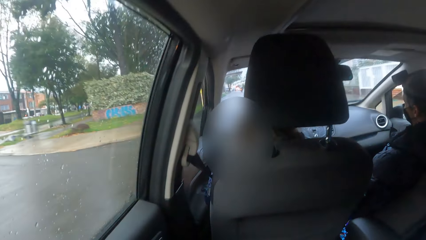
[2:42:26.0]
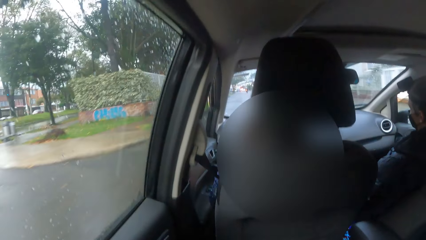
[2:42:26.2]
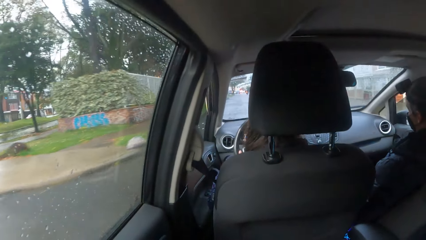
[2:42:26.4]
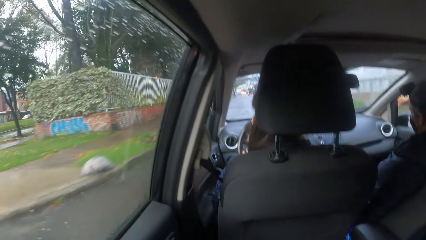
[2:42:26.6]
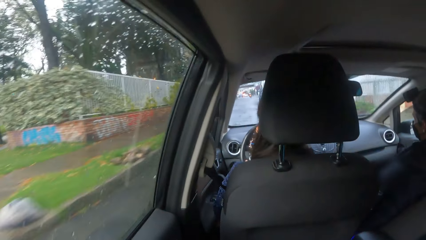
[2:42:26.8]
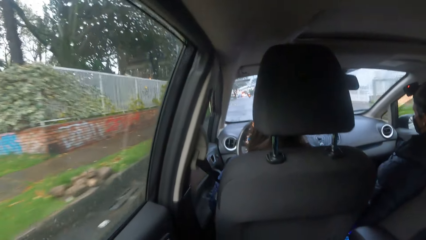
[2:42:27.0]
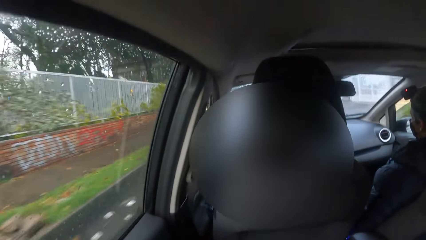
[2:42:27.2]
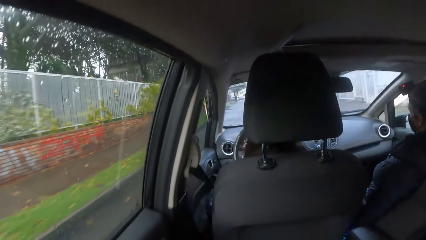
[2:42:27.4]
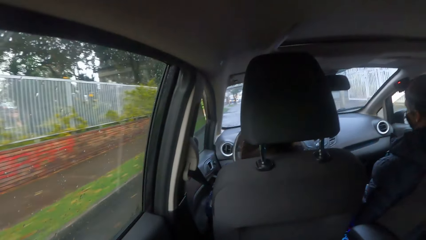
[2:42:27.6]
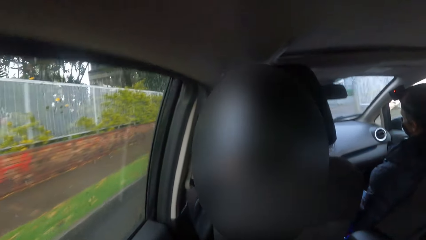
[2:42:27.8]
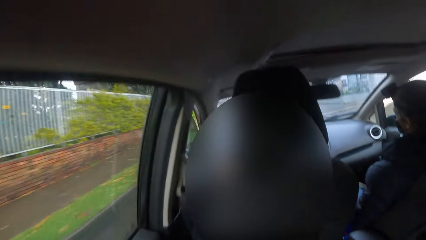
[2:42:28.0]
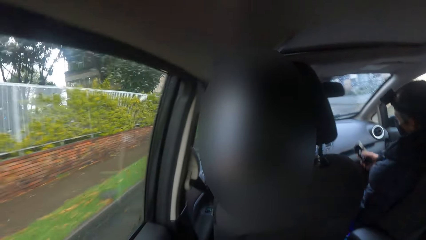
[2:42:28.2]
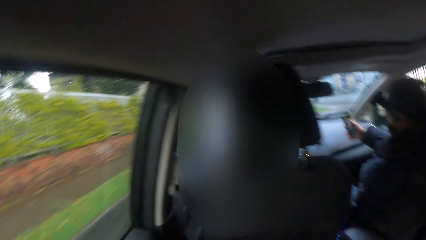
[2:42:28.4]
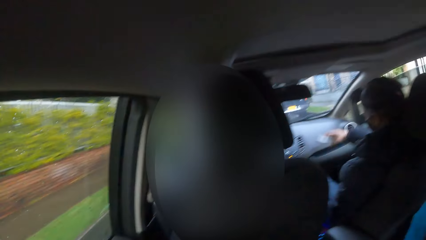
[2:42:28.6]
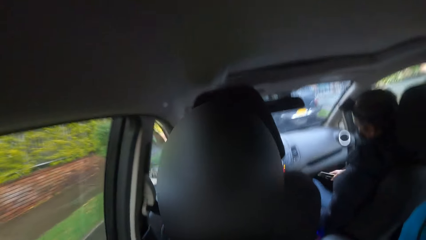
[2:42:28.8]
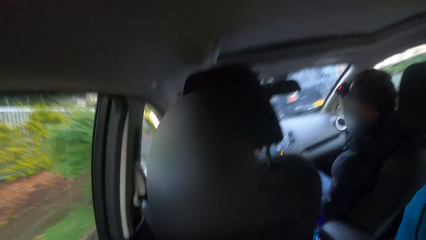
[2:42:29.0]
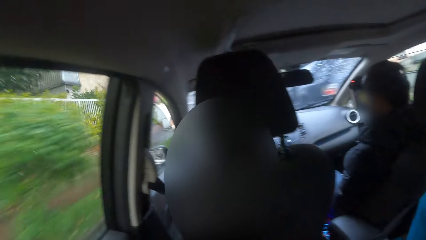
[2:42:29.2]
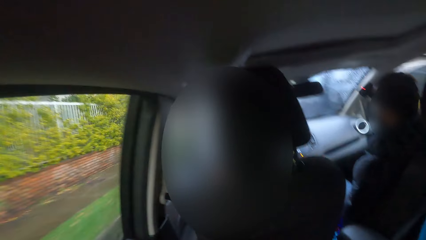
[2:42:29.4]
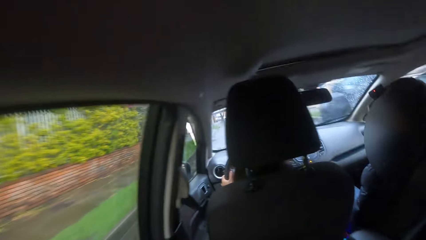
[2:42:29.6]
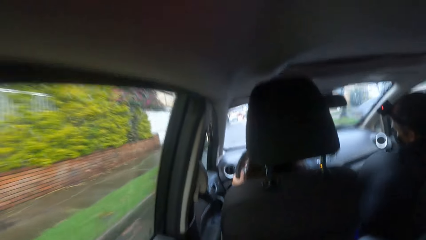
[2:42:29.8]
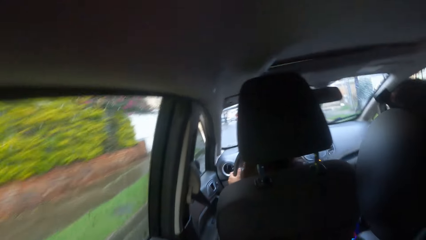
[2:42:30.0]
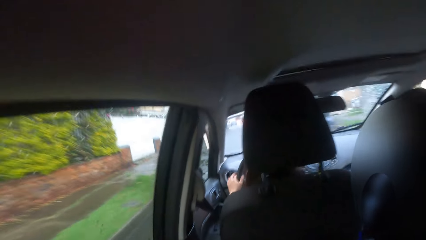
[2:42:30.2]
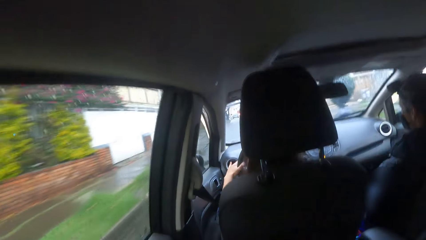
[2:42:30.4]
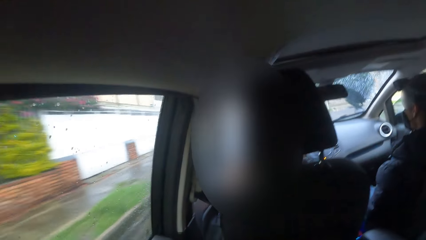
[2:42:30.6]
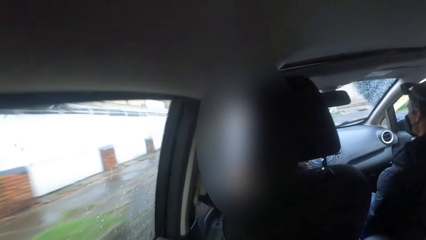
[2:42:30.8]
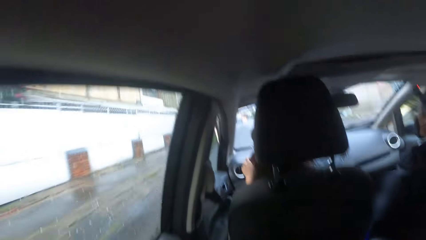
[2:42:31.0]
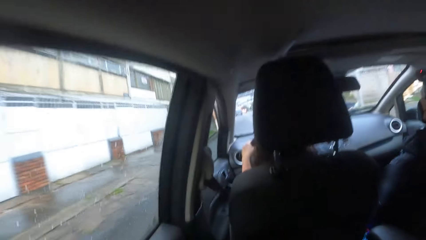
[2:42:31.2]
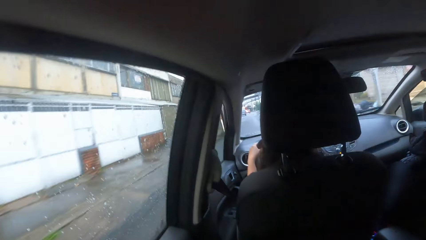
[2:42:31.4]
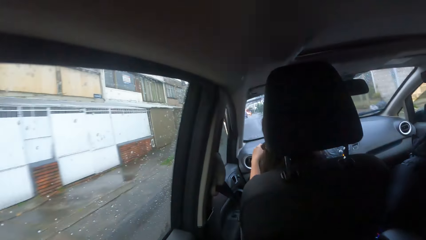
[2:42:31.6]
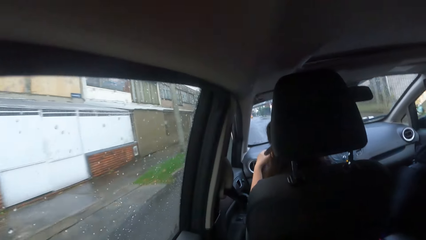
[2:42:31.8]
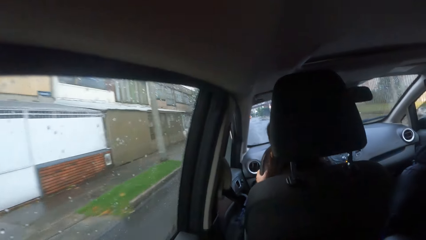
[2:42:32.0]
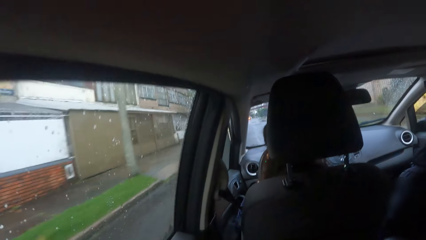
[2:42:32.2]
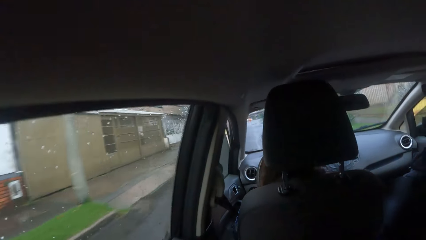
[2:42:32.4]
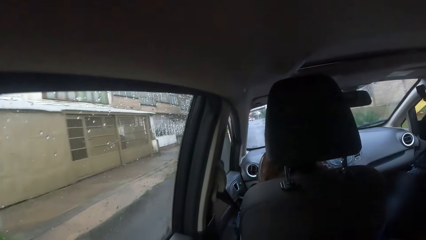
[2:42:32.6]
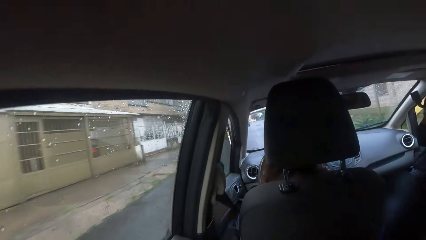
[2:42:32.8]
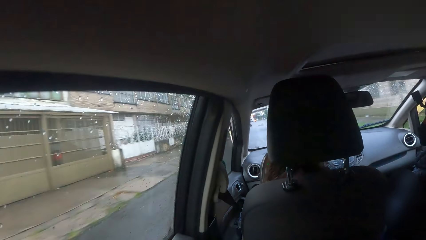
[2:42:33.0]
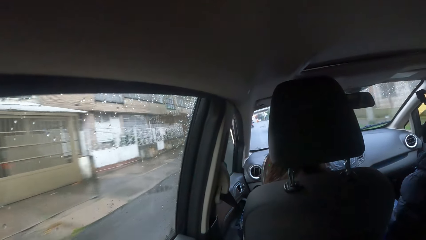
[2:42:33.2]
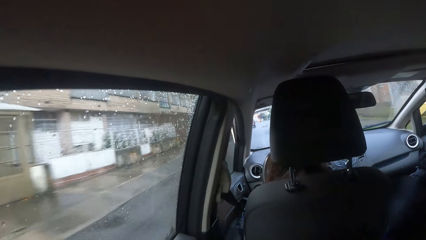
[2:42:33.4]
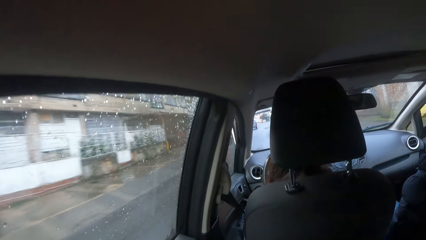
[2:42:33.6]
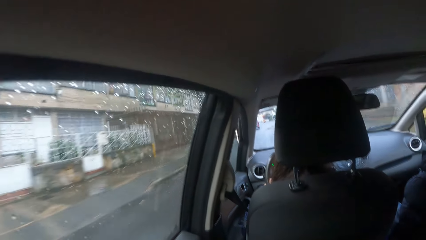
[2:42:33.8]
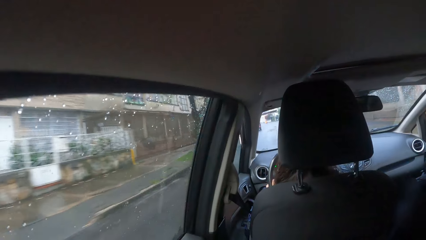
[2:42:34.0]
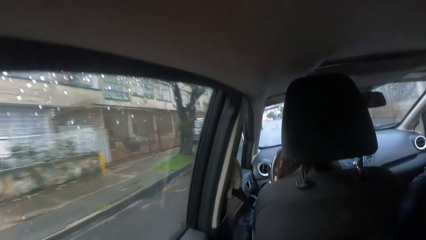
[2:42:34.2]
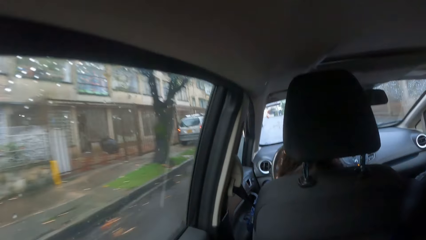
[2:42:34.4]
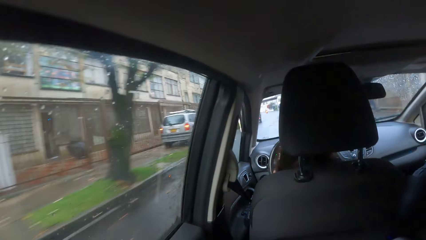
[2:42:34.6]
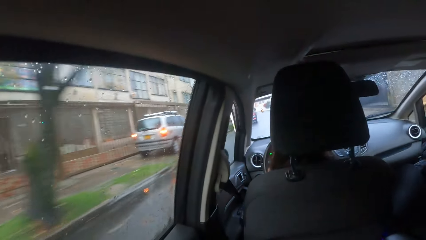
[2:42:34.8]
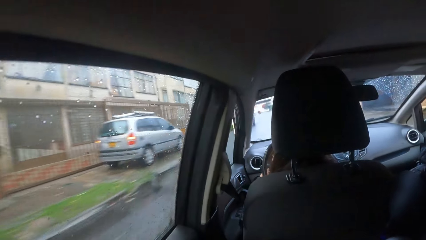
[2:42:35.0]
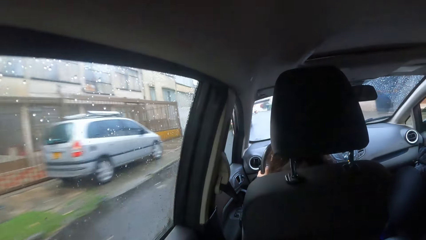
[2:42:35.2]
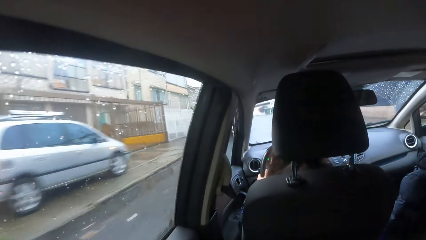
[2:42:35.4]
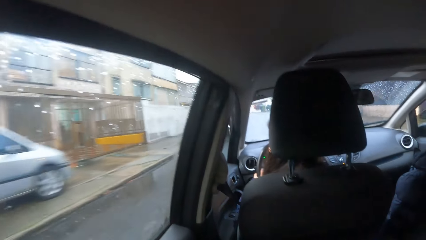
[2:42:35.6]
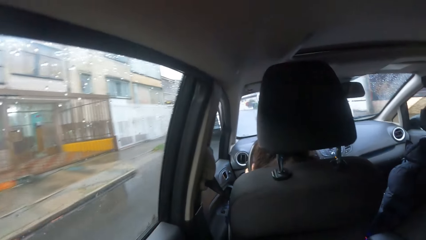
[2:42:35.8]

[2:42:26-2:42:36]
A man gestures with the phone in his right hand. A woman moves a headlight control with her left hand.

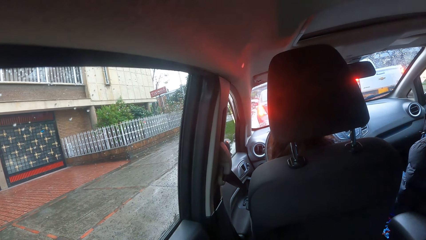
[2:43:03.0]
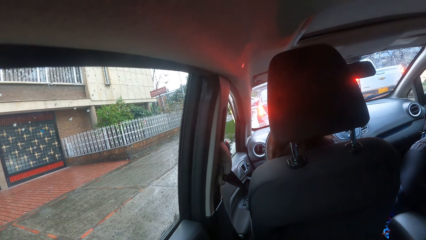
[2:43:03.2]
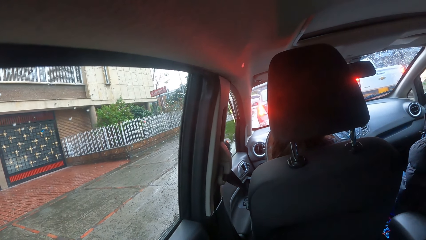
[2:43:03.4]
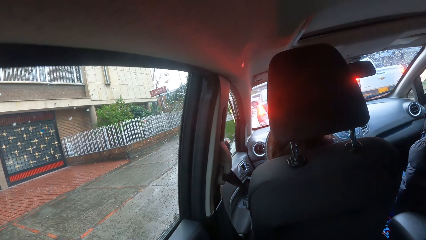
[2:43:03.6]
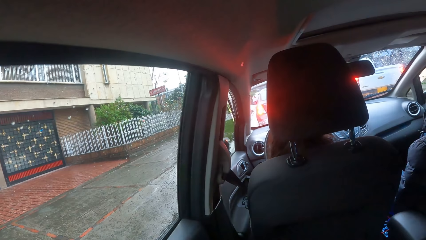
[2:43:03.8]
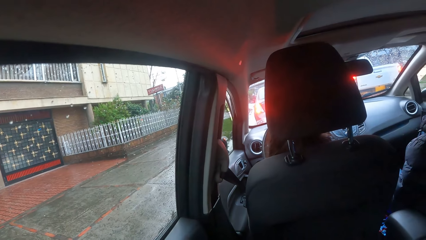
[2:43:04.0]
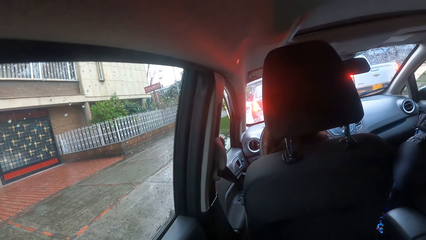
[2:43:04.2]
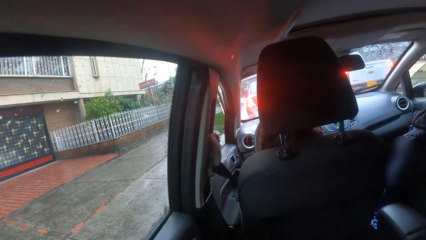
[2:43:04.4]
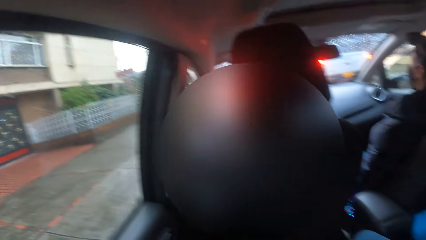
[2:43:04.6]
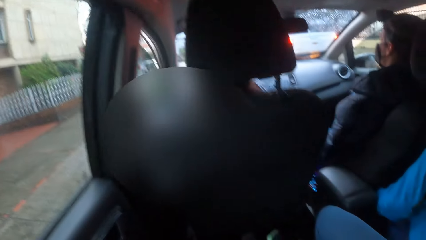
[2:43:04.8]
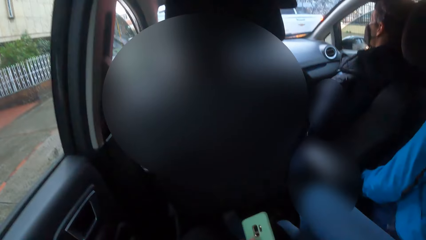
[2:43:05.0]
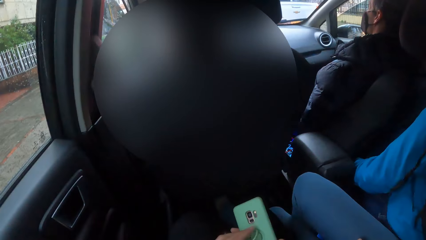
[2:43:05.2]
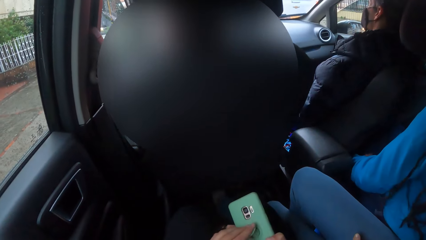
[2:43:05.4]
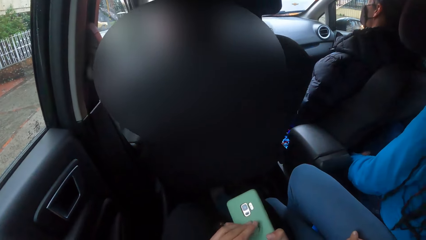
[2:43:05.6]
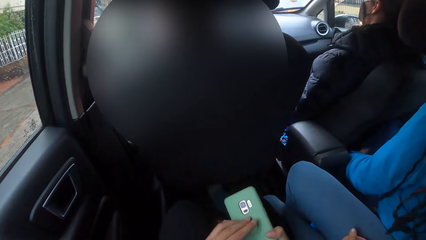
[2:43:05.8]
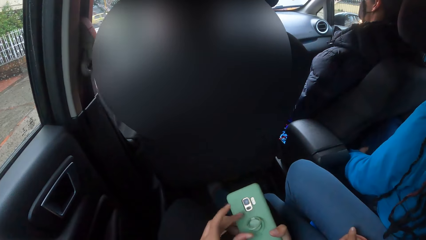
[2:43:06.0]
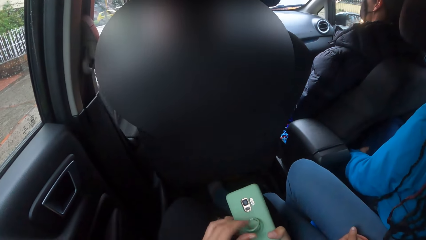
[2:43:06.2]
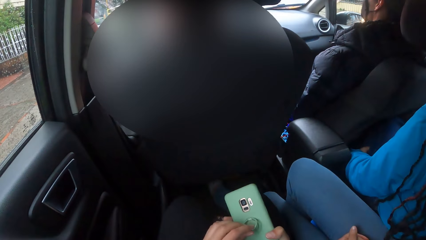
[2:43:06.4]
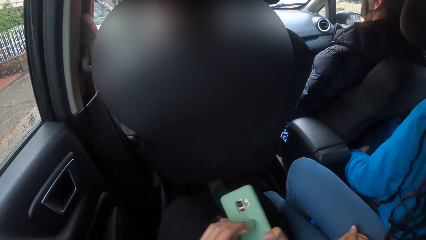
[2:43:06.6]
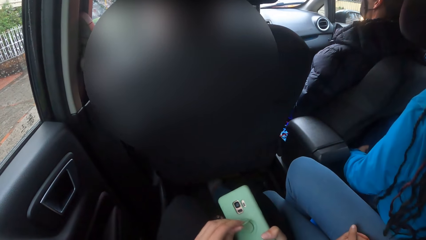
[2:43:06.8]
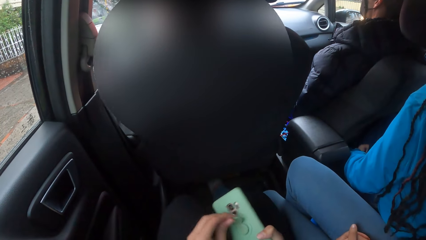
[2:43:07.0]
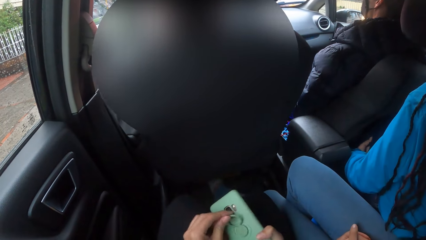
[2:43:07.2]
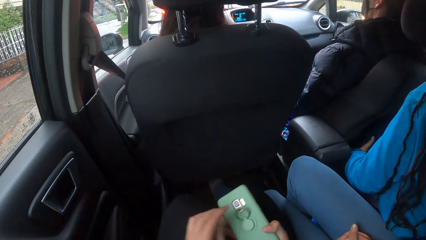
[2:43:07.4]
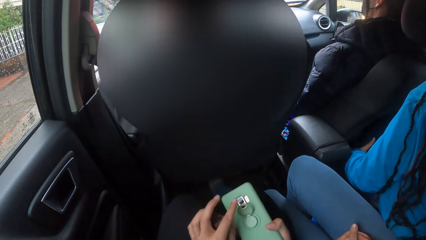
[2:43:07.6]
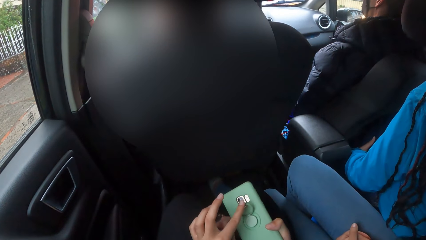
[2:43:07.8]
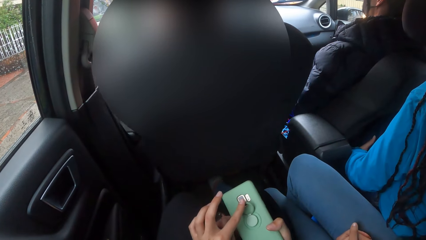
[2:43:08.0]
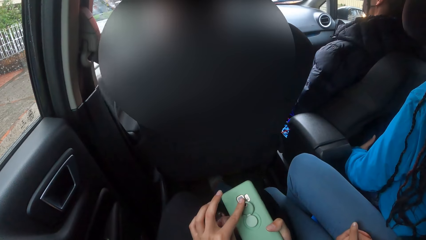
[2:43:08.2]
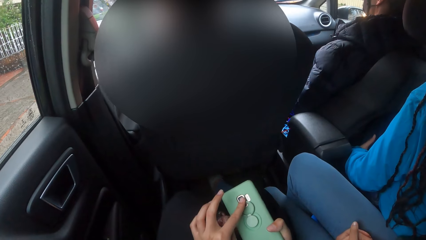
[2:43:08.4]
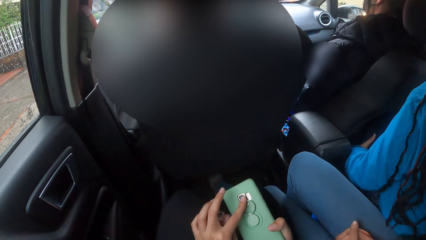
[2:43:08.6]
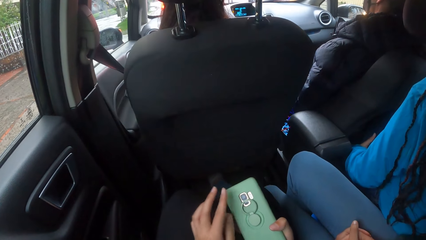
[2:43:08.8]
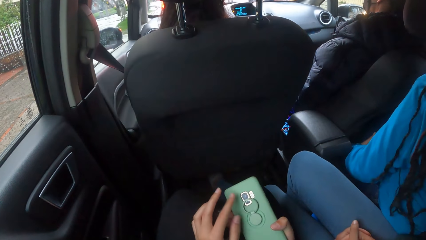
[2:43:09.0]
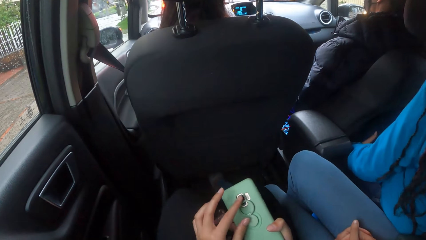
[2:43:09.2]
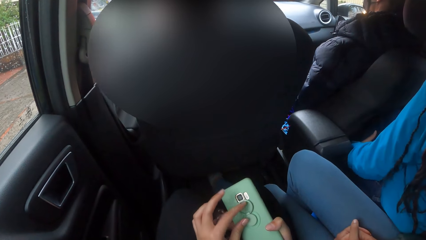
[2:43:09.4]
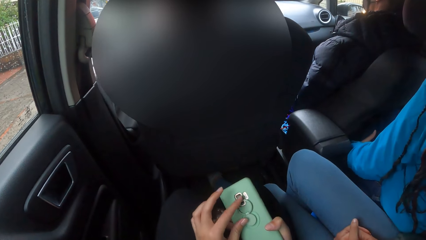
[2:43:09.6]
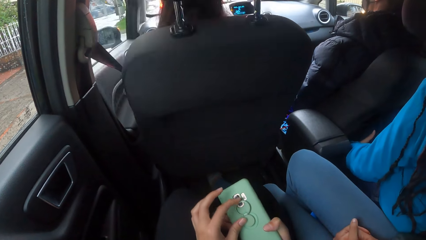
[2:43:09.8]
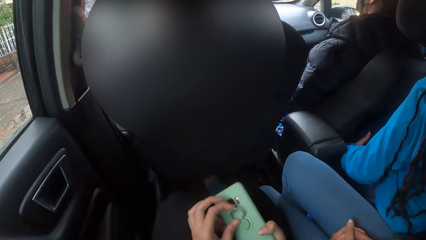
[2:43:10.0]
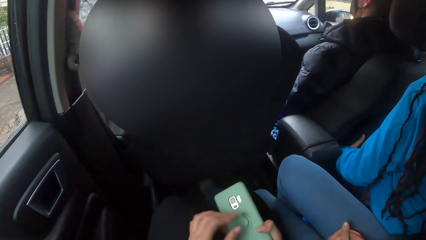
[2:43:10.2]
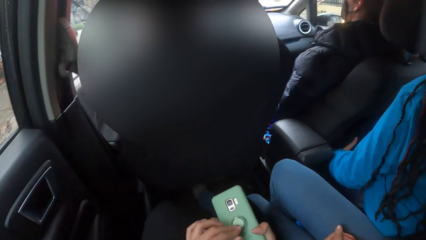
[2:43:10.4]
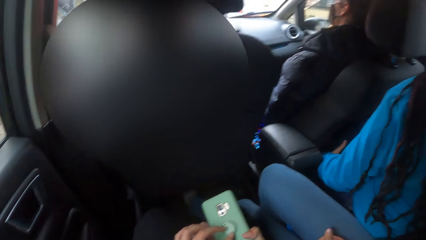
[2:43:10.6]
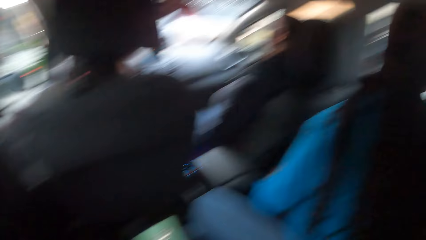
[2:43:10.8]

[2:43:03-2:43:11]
The camera wearer adjusts a ring pop socket of the phone with both hands.
